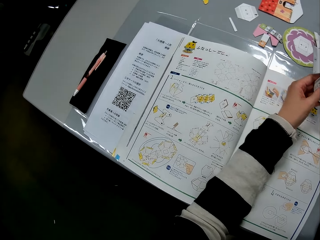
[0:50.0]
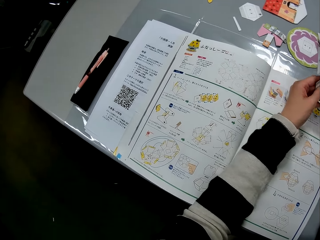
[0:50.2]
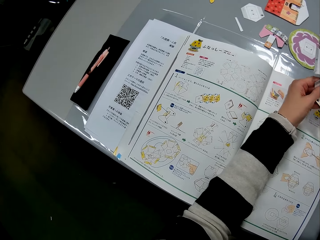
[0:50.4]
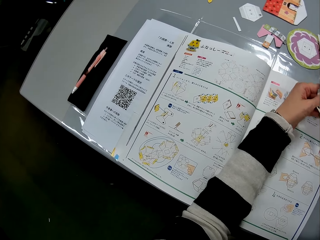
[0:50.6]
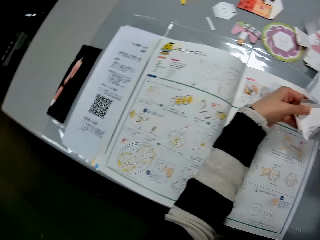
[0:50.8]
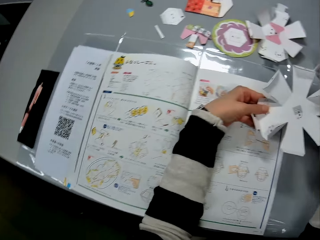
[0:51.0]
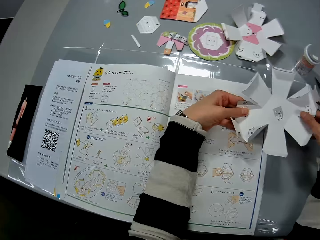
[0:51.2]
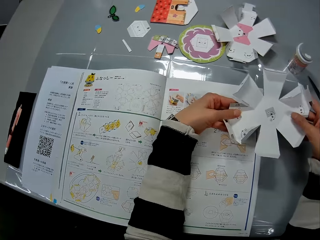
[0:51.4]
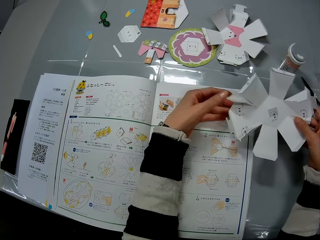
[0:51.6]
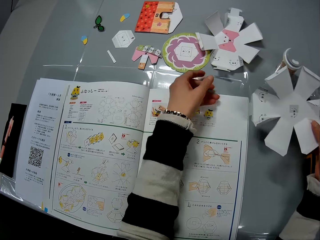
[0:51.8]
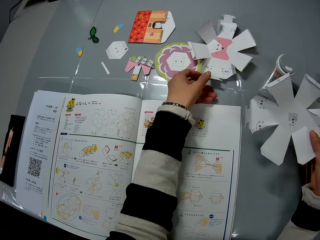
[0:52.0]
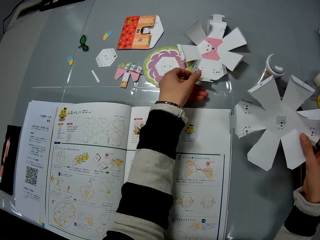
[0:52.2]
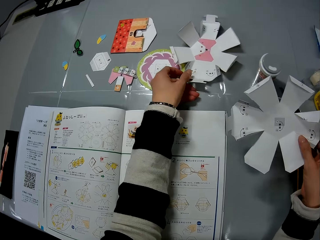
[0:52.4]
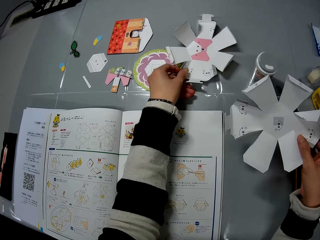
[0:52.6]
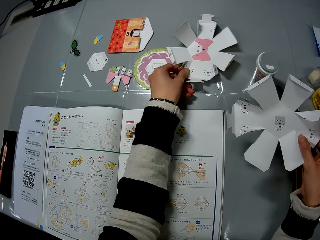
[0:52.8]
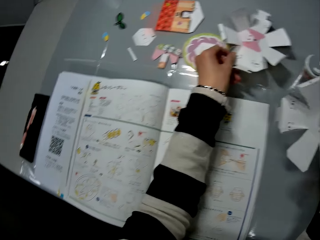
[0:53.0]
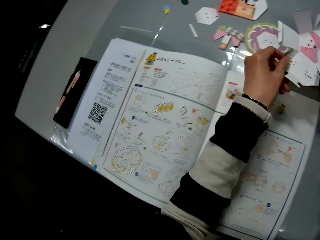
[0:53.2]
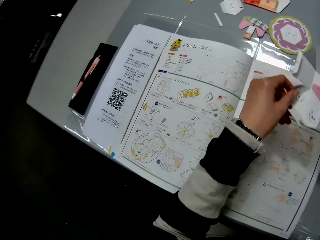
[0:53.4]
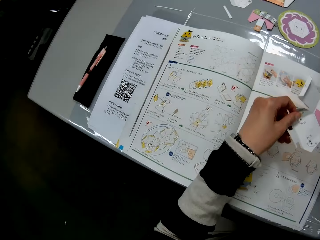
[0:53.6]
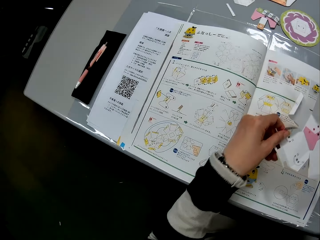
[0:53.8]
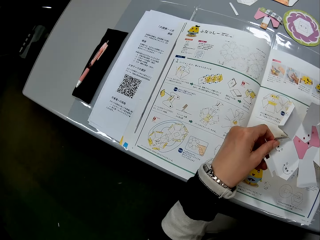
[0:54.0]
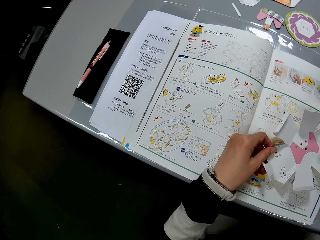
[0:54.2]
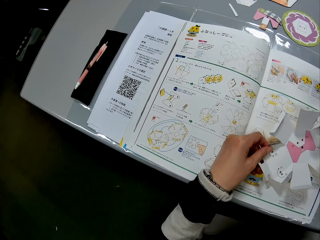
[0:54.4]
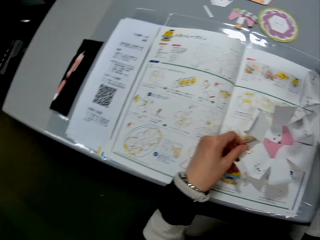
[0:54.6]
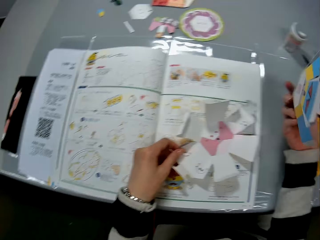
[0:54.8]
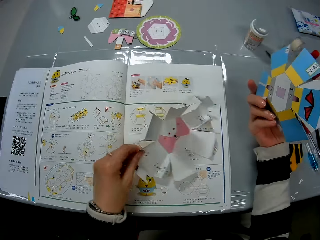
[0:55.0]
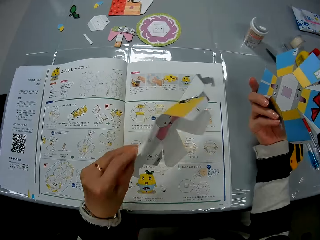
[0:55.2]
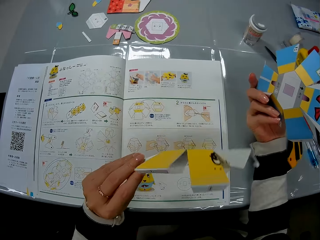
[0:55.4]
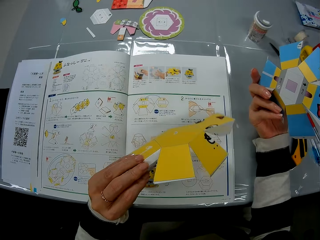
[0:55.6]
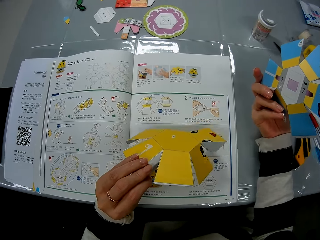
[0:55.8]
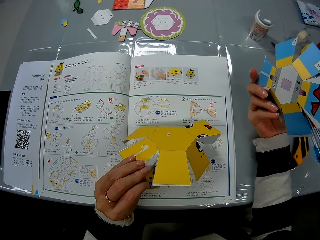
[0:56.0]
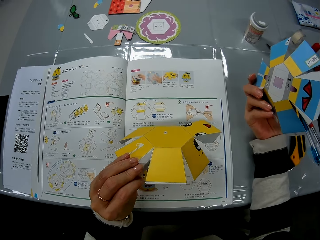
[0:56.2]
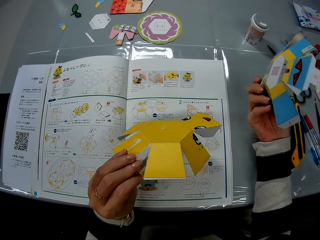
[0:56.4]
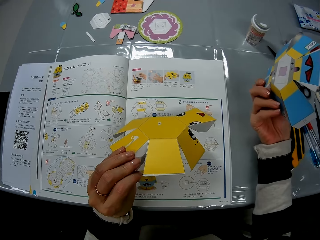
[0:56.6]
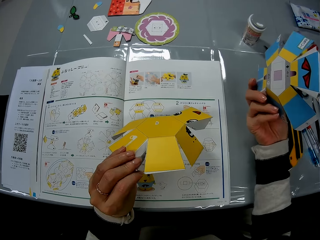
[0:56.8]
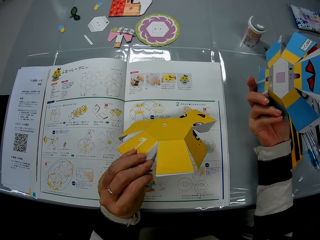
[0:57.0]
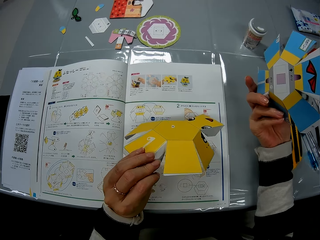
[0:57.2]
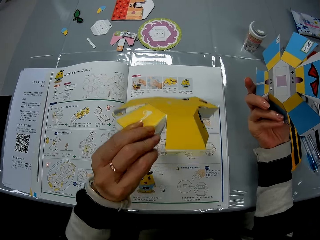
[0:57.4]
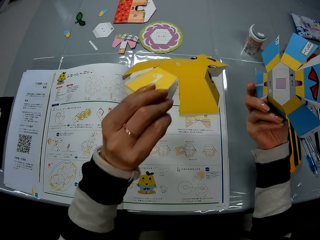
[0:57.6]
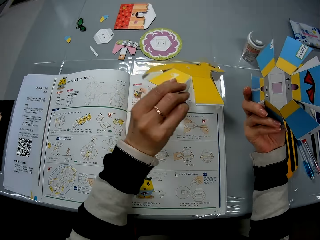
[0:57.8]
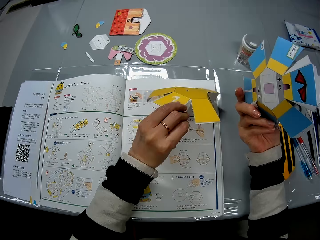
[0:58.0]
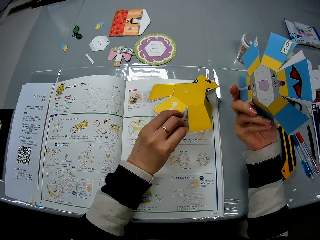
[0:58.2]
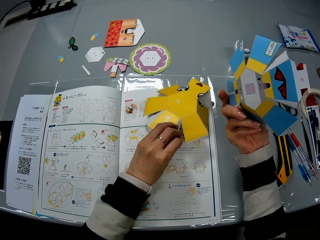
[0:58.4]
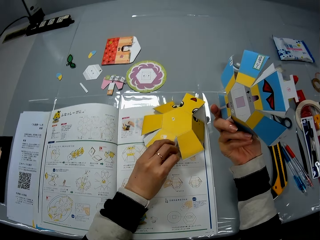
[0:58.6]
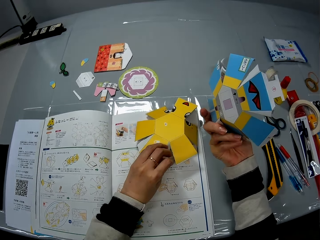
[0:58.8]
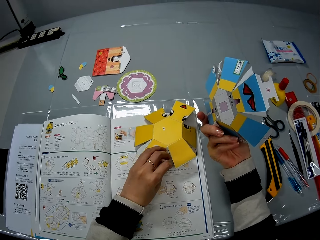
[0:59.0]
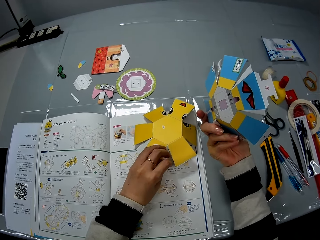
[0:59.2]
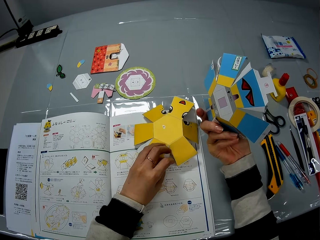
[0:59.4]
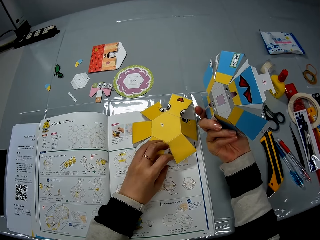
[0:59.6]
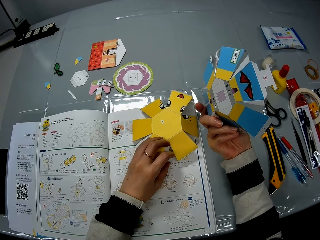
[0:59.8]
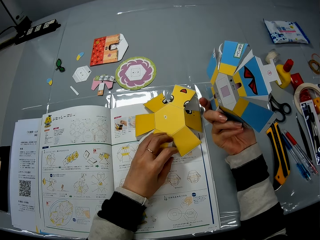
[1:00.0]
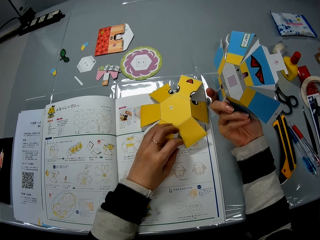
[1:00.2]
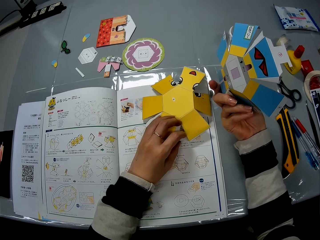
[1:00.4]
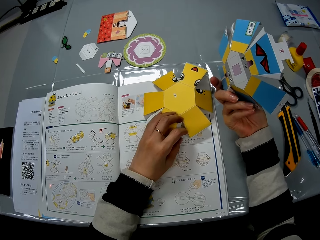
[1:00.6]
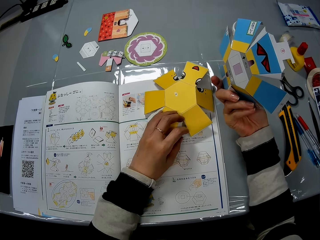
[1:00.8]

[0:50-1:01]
The camera wearer picks up the craft paper from the table with her left hand. She turns over the craft papers in her hands. She drops the craft paper in her left hand on the instruction manual.

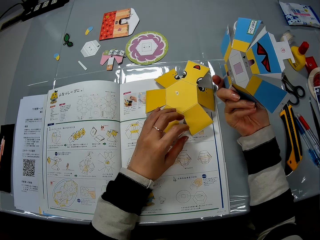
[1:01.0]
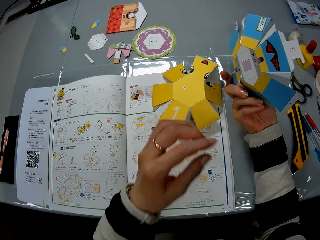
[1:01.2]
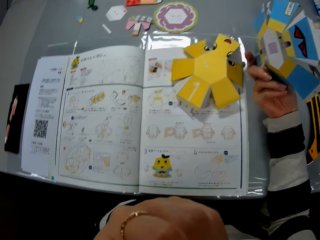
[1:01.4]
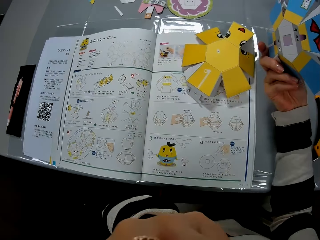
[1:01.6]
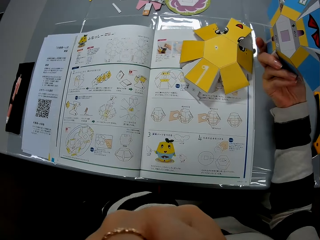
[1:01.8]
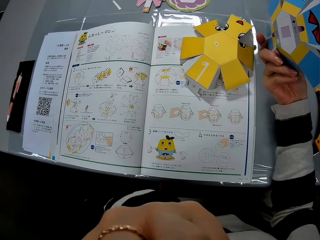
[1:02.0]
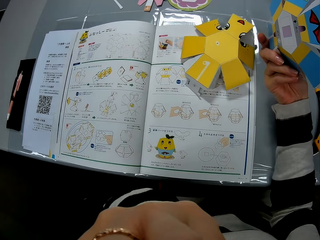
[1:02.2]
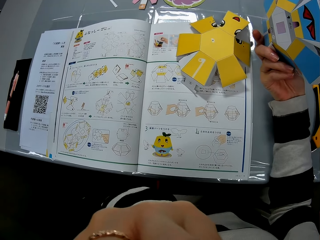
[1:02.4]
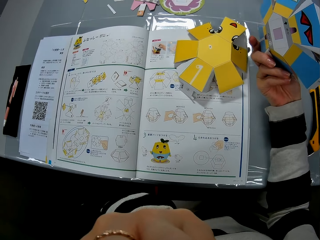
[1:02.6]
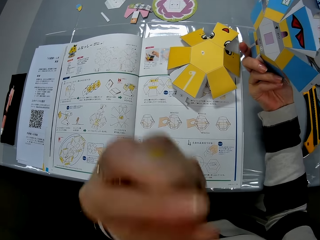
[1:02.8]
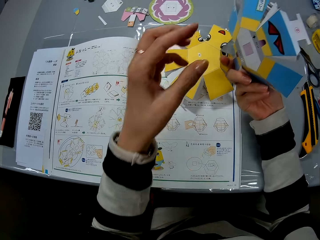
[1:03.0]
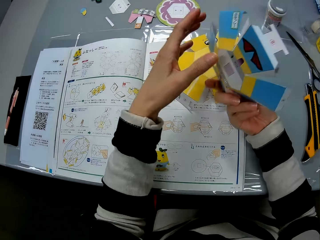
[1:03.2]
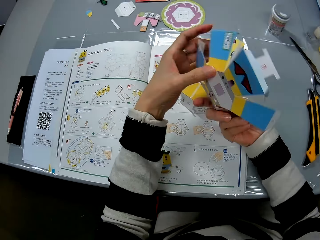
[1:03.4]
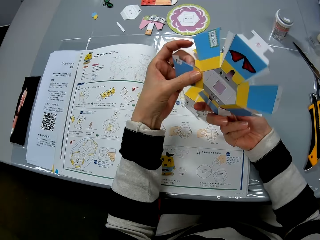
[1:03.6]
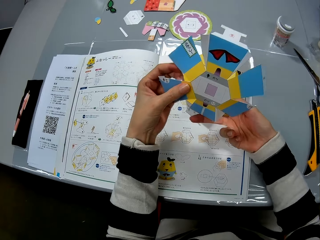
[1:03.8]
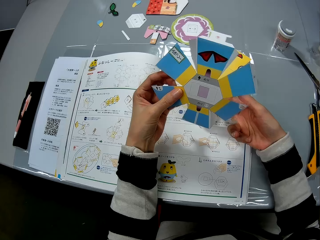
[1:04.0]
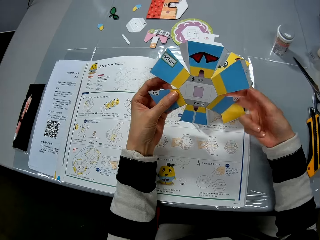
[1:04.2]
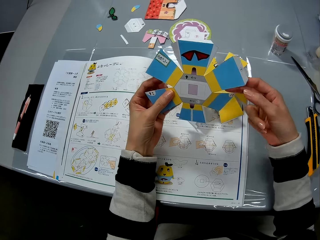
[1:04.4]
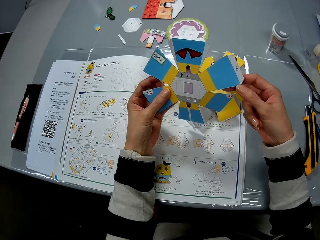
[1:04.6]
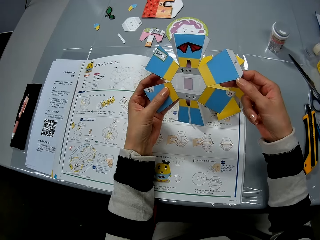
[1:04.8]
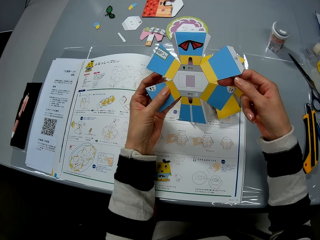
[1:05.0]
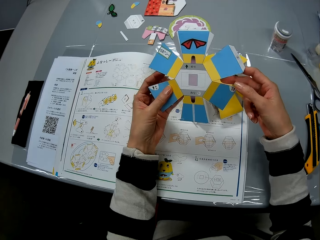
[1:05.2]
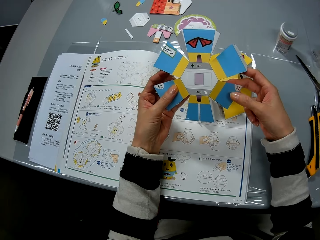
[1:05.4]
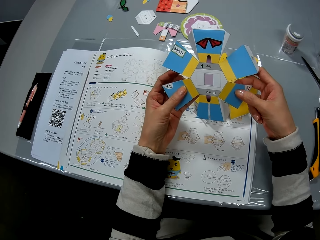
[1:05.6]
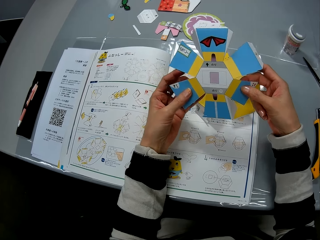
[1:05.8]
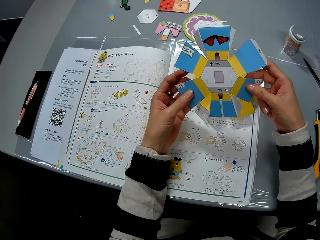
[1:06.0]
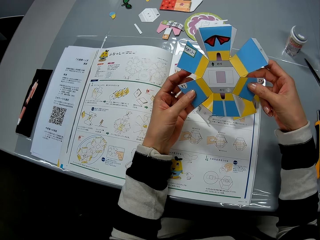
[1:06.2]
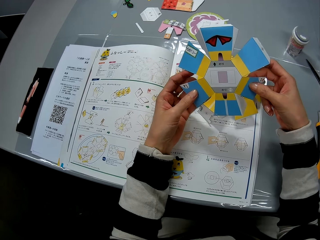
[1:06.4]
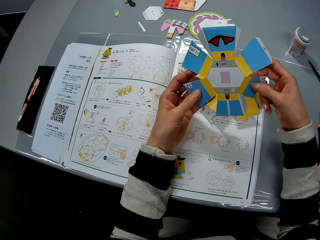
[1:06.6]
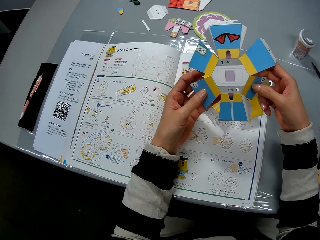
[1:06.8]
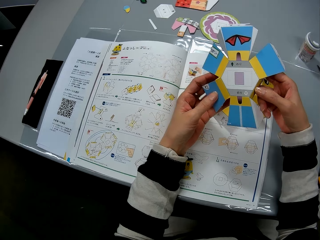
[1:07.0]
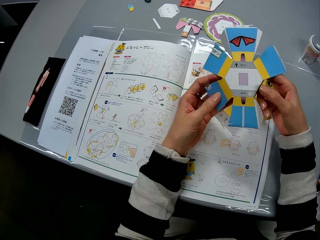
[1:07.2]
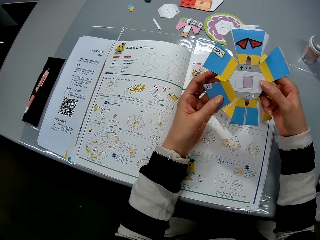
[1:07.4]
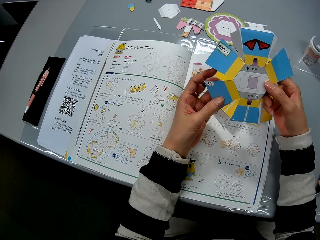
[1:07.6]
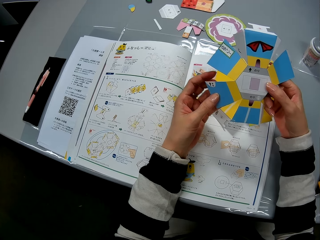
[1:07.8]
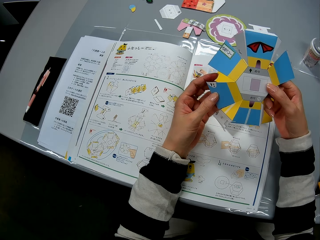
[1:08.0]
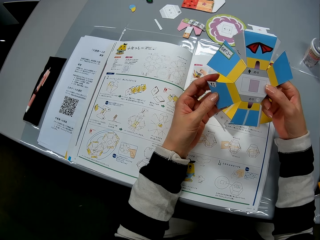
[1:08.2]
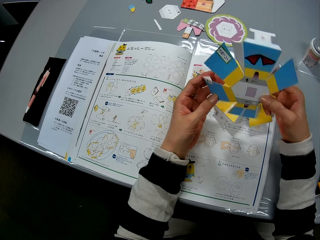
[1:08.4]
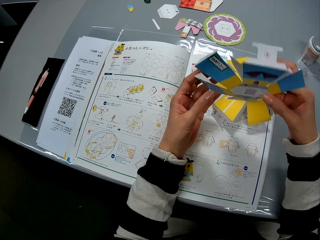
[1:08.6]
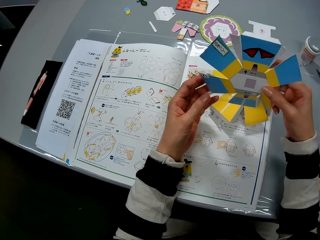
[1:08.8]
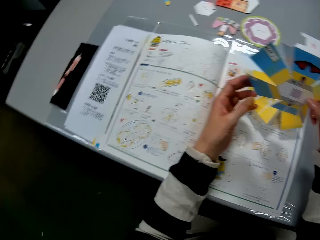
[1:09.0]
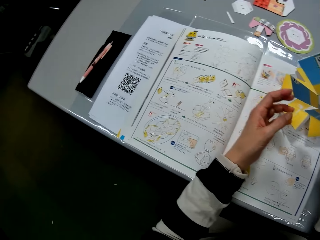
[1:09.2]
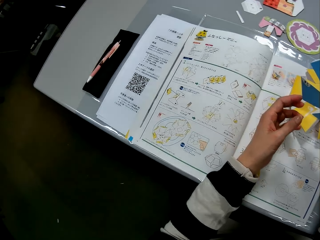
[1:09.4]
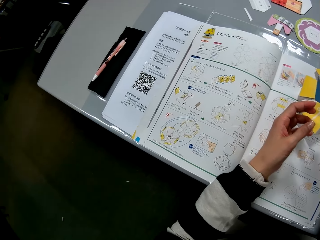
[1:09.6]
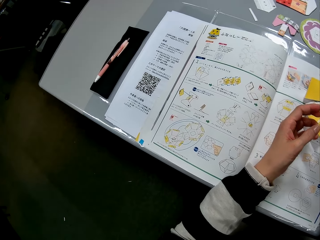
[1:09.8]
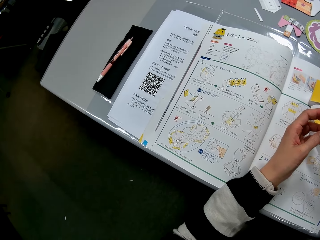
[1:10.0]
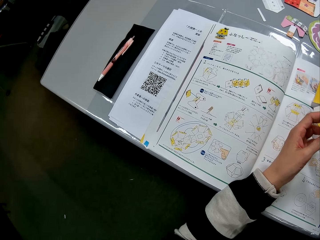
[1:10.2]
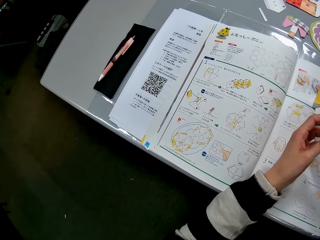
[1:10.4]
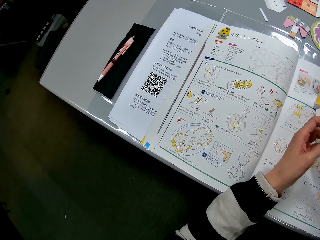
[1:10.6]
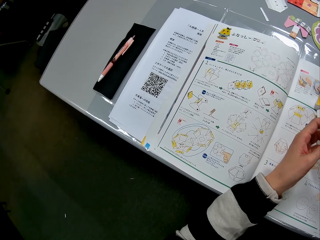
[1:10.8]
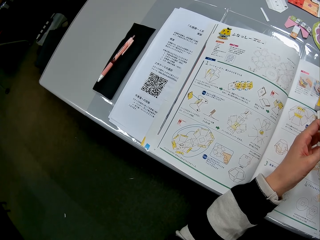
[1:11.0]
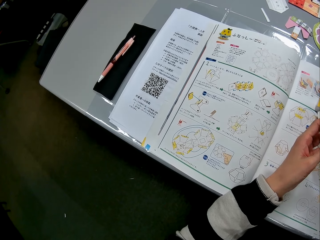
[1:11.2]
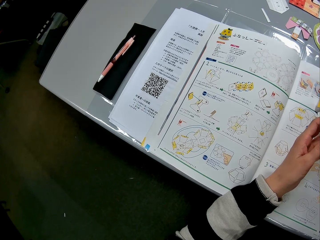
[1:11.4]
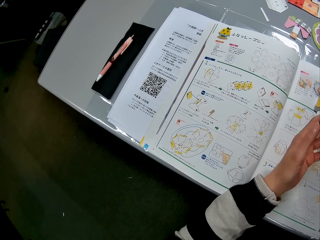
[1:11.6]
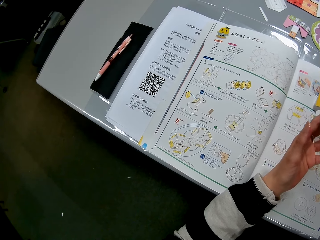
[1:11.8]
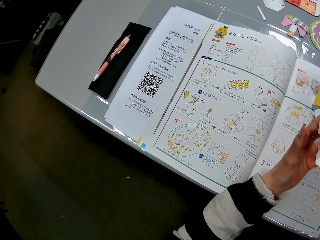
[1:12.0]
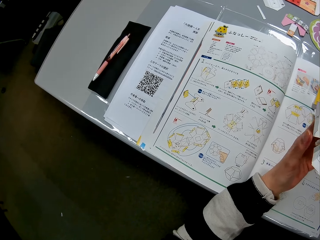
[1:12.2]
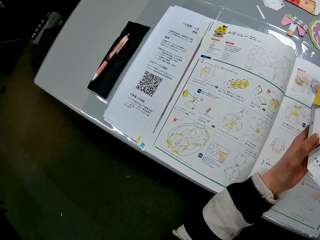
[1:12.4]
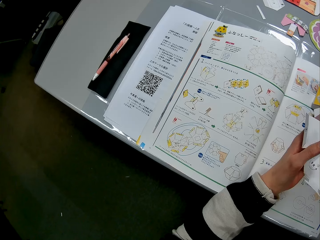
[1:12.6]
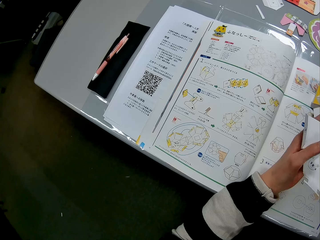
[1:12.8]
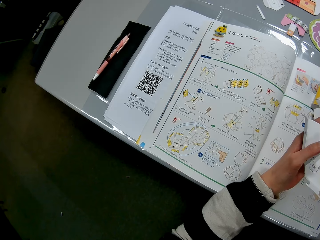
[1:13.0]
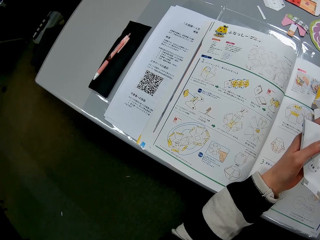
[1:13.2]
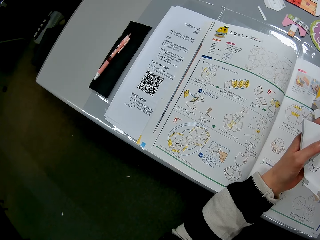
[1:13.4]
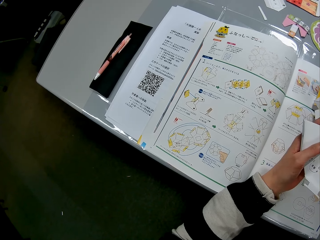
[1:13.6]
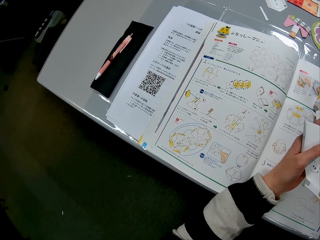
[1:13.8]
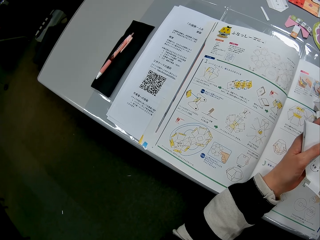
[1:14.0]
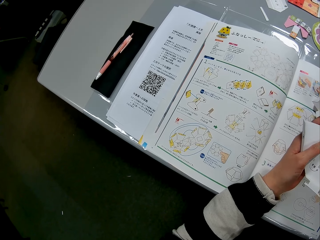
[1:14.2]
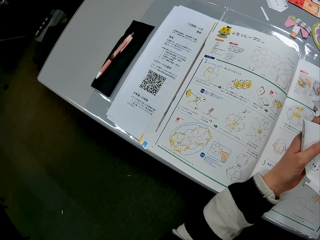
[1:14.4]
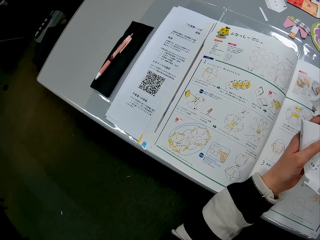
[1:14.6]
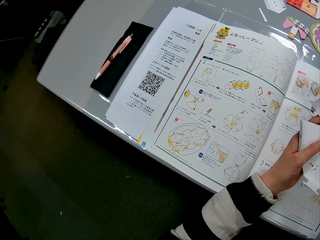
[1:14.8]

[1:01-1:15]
The camera wearer raises her left hand from the craft paper or crafting paper. She moves a hand toward the face. She checks the craft paper in her hand. She holds the crafting paper with the other hand, turns the crafting paper, and folds the crafting paper. She holds another crafting paper.
